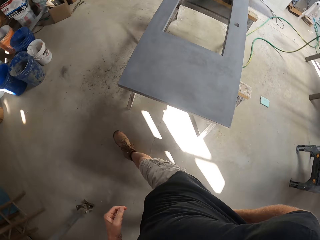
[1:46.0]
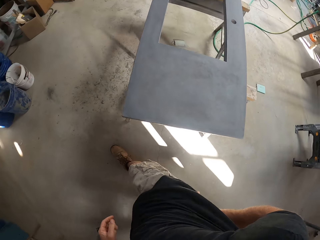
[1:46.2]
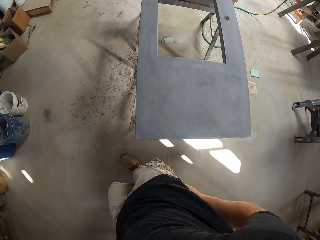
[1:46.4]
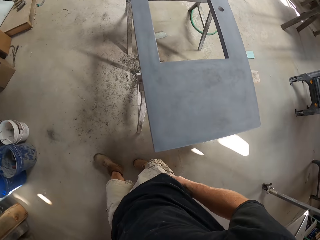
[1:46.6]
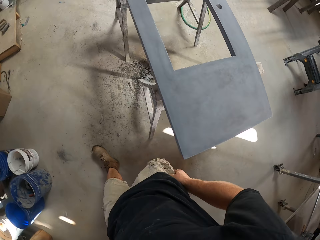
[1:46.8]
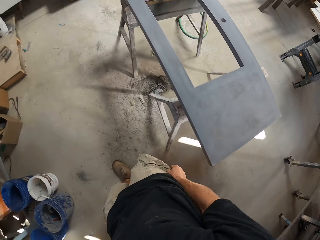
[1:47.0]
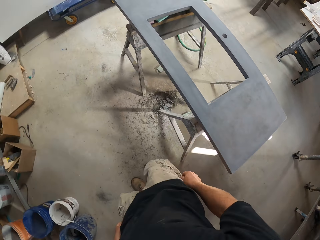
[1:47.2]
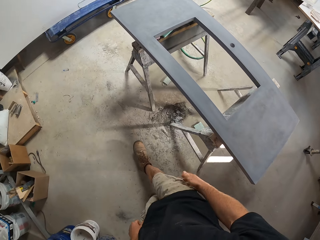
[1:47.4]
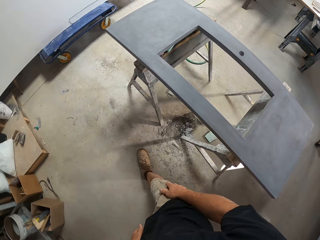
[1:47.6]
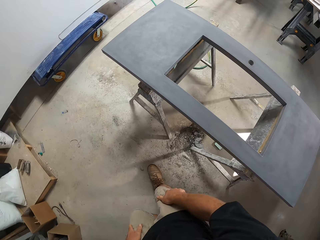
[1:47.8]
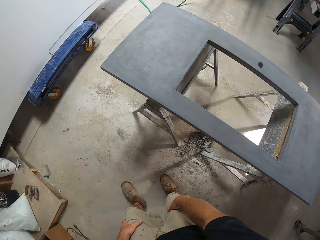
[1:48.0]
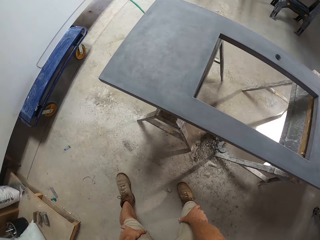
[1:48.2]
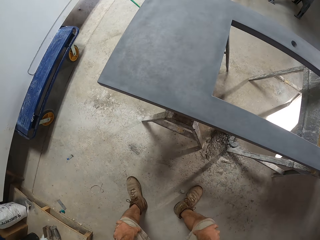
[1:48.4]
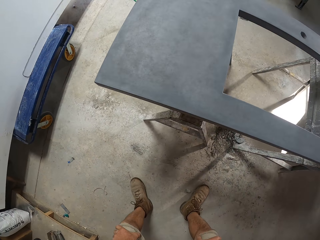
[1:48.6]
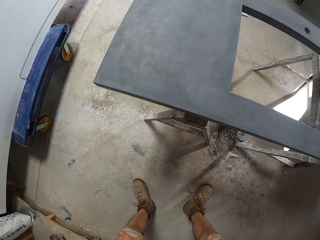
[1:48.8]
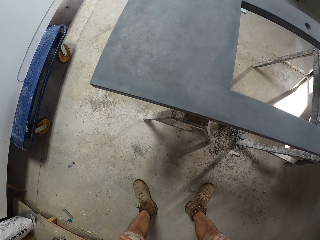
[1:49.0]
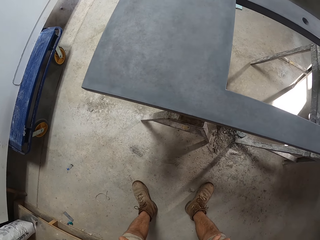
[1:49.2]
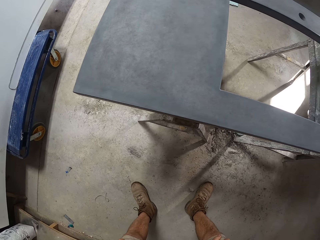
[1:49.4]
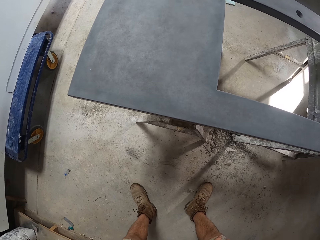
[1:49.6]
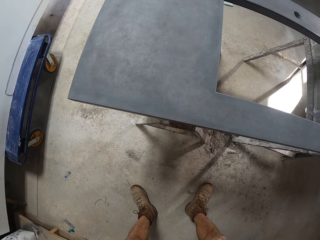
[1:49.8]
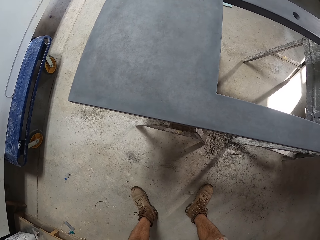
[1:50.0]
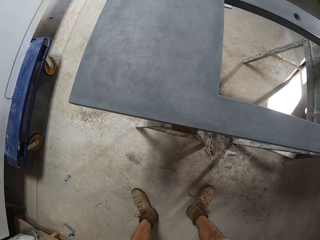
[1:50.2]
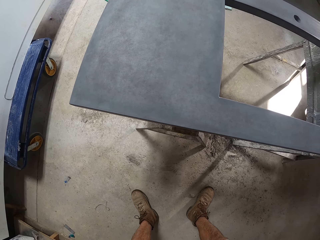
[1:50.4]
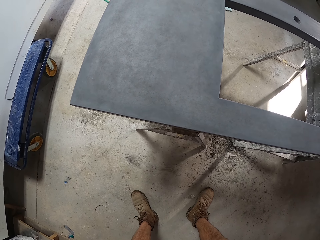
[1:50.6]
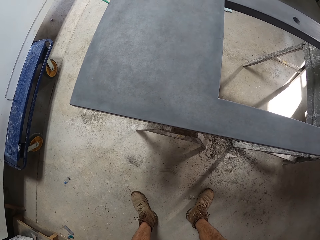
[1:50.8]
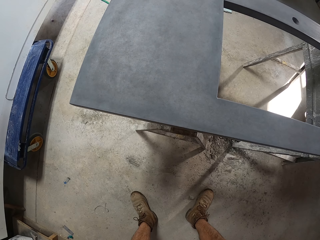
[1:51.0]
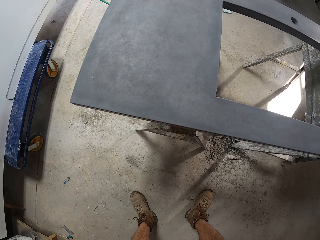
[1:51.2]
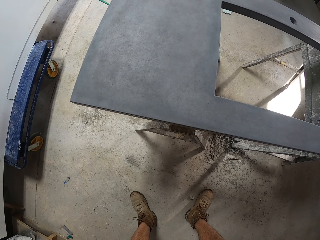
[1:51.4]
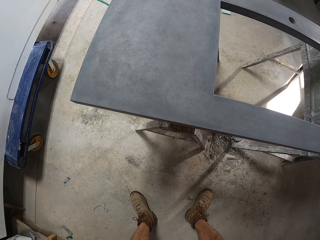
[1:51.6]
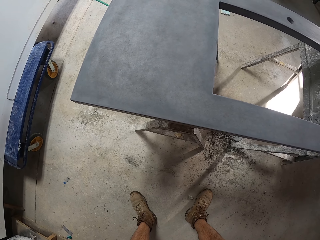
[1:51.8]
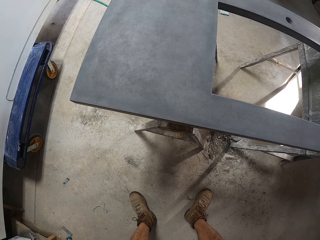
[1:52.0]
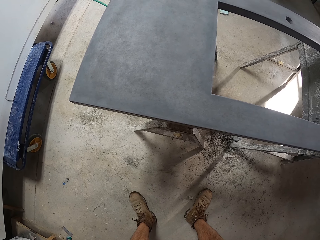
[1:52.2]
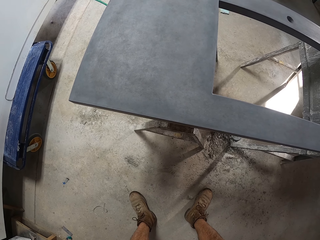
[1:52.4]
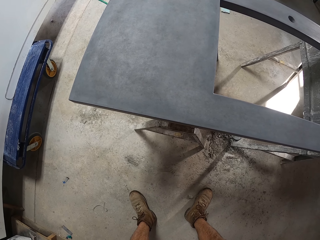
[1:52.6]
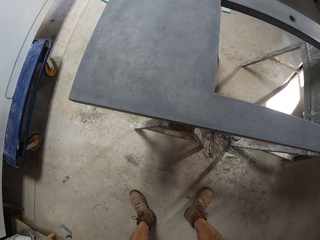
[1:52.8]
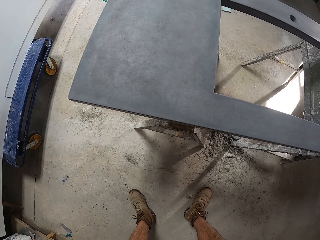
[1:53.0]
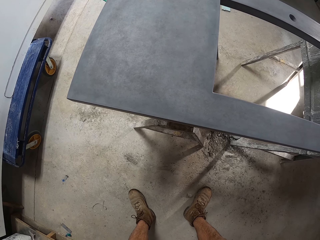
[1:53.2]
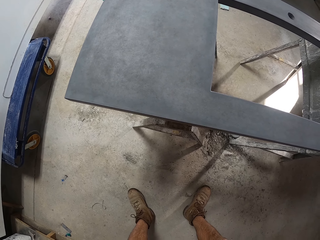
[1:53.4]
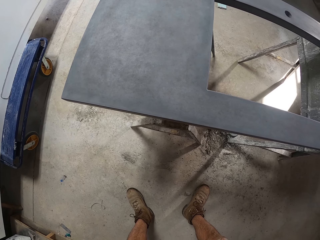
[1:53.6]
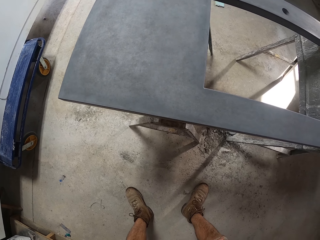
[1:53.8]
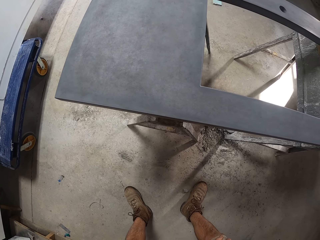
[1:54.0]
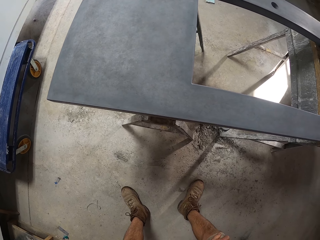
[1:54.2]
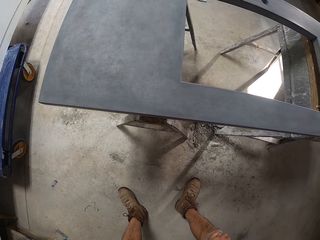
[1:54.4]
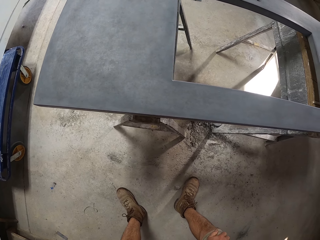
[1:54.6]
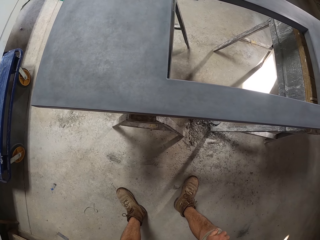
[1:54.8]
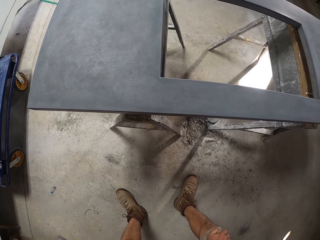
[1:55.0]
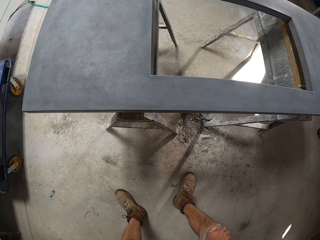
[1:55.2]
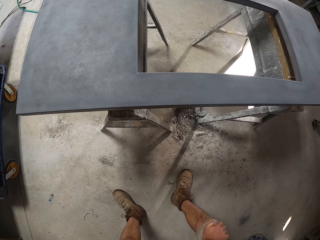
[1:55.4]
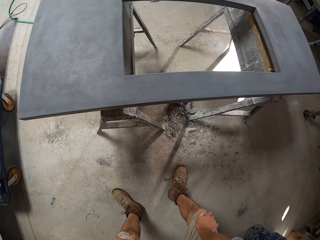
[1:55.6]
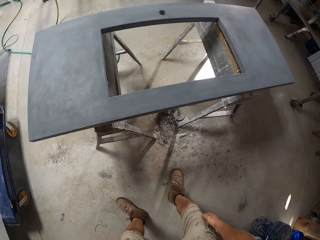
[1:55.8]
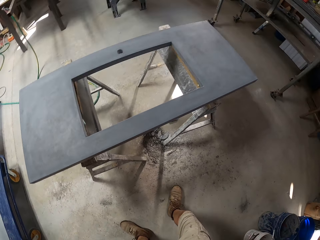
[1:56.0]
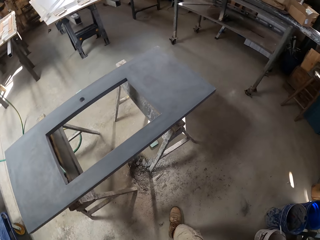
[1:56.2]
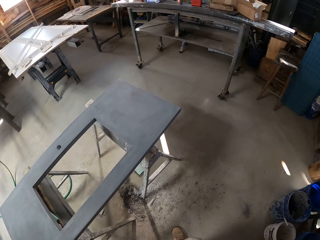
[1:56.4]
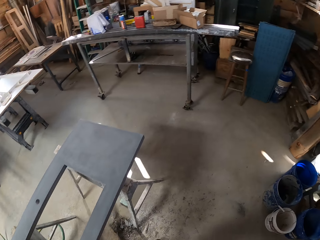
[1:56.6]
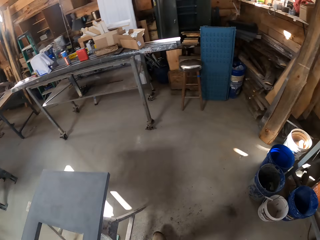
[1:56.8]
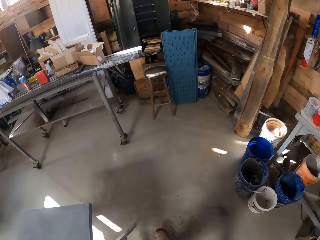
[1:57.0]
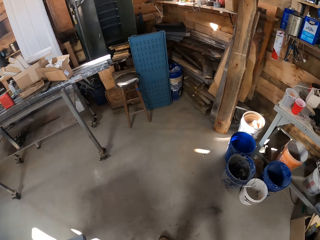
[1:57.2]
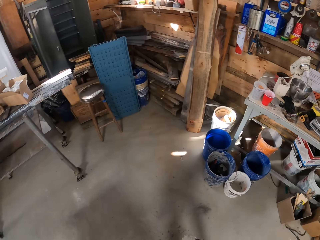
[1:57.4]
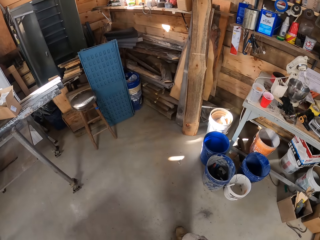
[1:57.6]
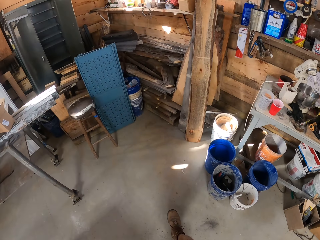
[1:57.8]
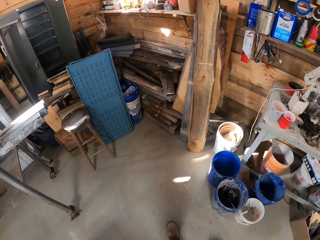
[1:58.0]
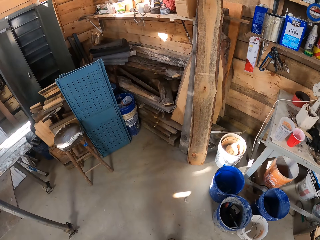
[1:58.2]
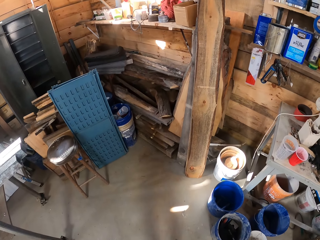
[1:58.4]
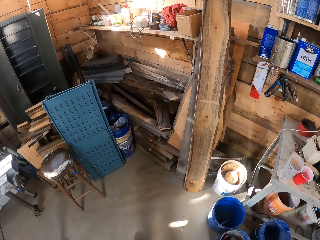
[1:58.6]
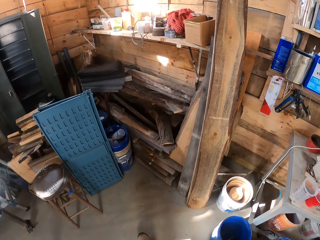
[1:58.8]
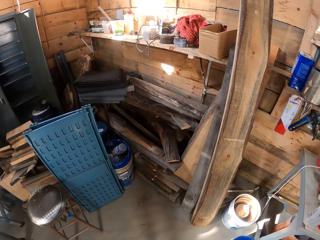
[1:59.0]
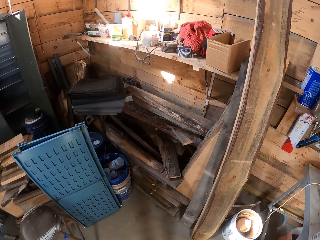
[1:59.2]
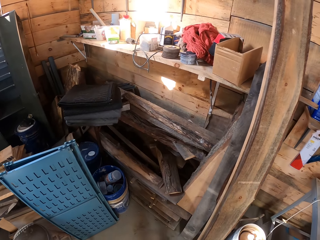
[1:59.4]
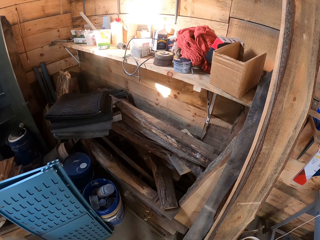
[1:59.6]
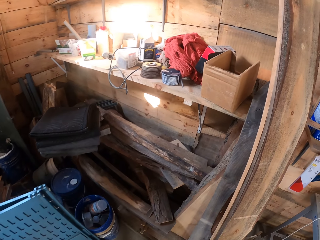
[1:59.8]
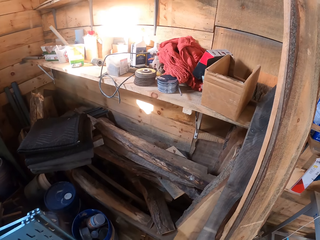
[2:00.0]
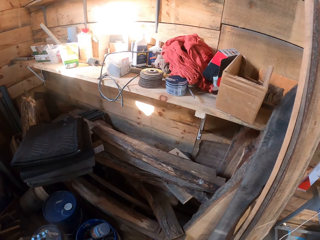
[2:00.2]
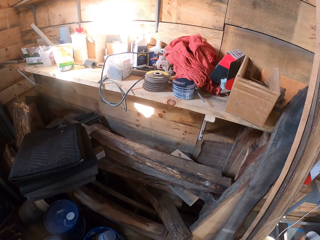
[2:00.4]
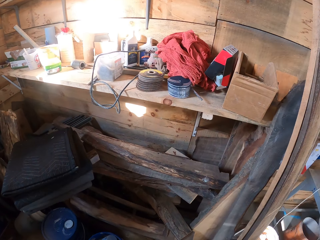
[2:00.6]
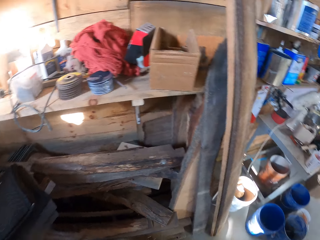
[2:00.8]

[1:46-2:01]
The camera wearer cleans his right hand on his shorts. He stretches his shorts with his right hand. He holds his knees with his hands, stares at the table and leans forward. He raises up. He walks around the workshop.

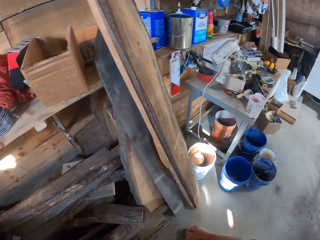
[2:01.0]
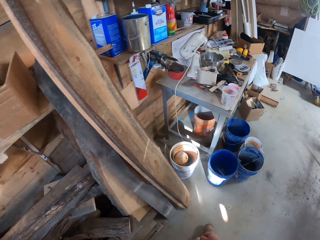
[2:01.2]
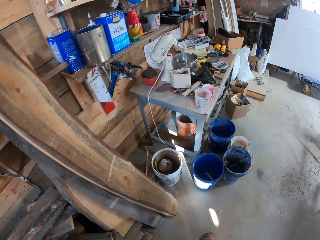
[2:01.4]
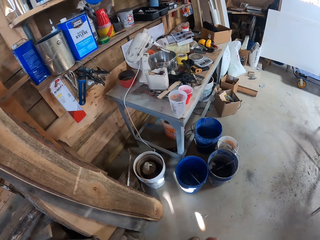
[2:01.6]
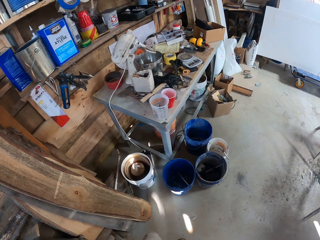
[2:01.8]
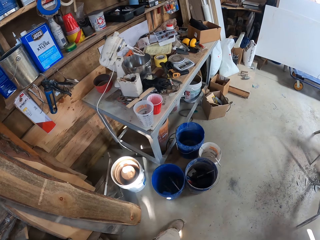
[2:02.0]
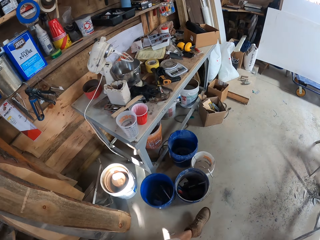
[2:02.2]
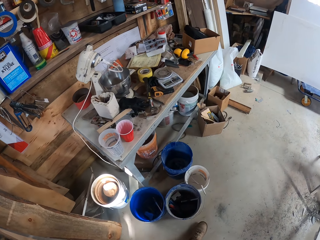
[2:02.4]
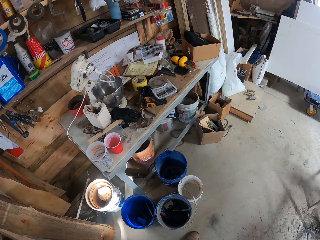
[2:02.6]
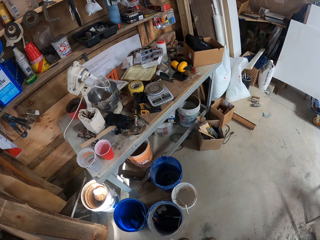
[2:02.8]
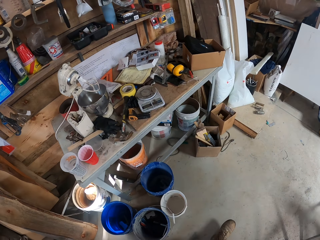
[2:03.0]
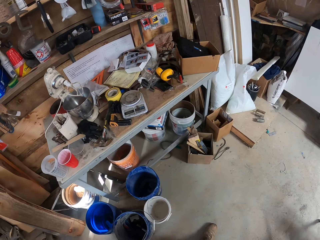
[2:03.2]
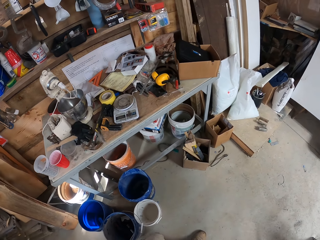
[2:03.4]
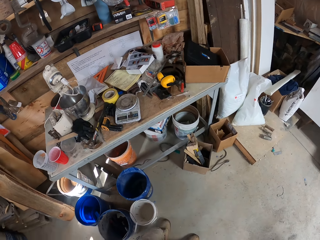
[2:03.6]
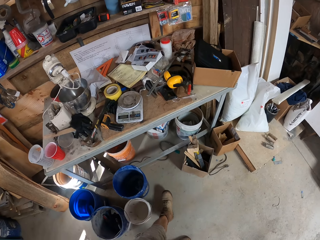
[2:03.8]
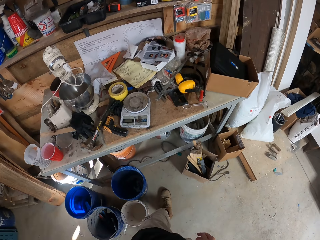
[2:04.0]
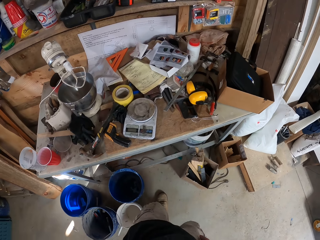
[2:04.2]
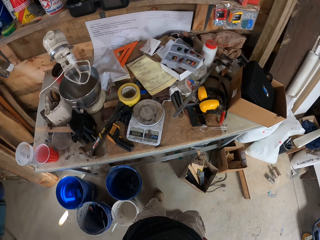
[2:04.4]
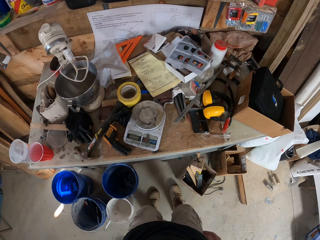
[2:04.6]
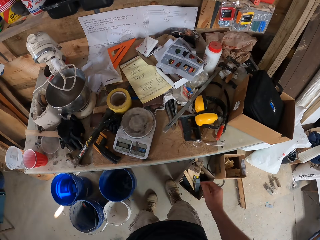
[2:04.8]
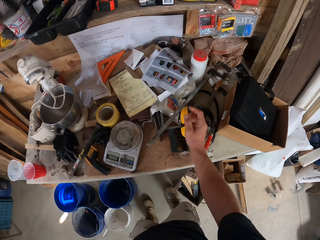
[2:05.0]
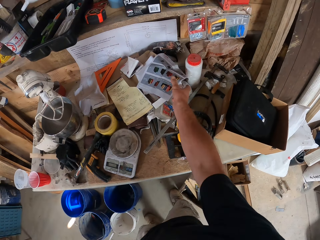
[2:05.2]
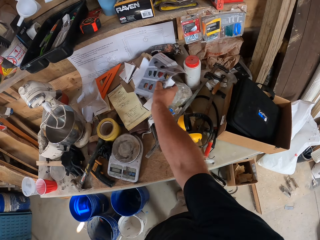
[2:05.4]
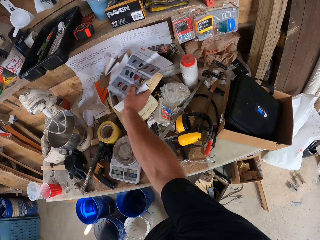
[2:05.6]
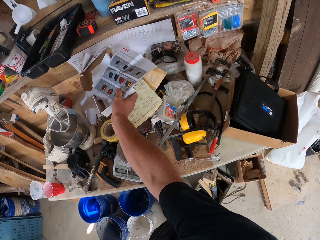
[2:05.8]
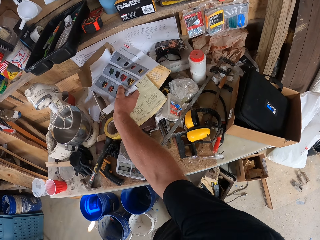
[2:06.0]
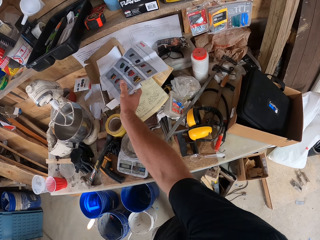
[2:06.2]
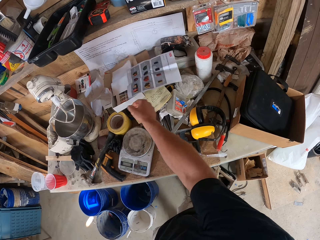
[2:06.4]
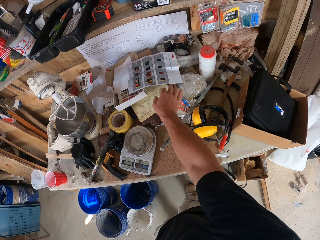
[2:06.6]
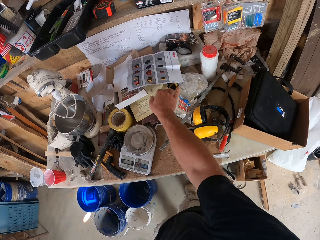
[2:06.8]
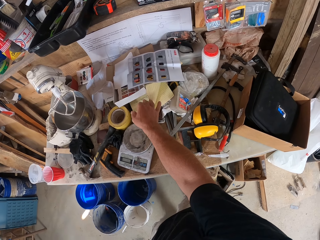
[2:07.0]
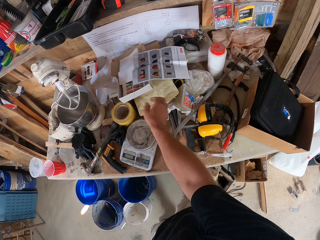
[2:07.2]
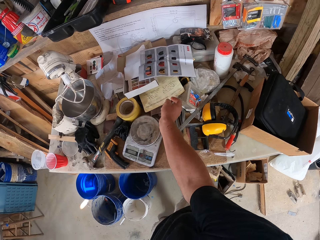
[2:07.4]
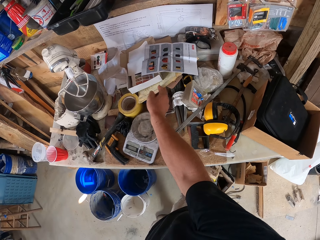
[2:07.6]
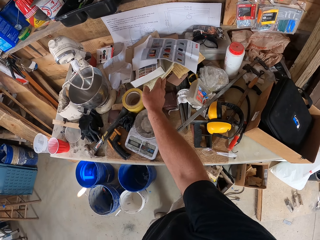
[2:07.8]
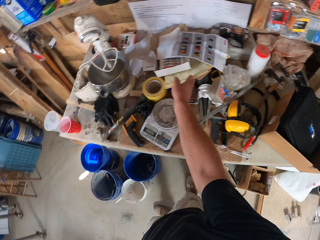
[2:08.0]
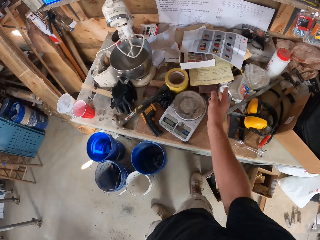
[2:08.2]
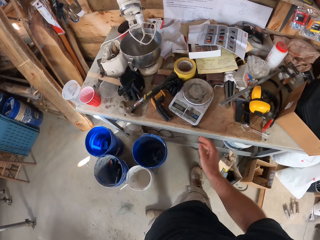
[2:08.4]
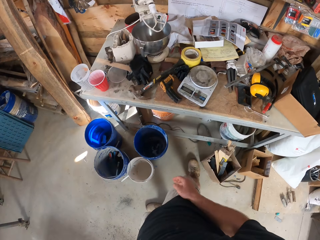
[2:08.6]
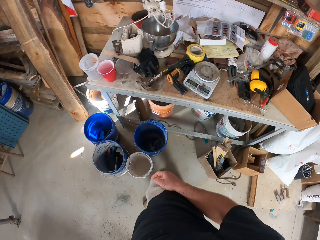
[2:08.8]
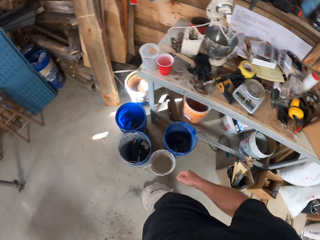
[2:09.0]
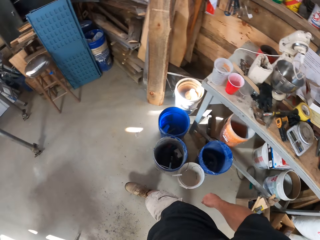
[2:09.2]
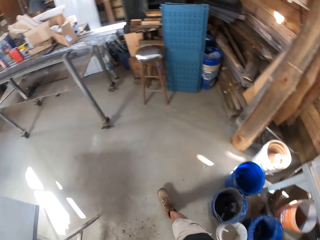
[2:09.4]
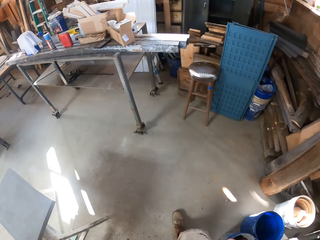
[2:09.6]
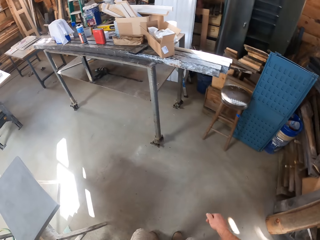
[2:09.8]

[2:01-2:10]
The camera wearer stops at the table. He moves a carton. He picks up the paper and the carton. He drops the paper and the carton on the book on the table. He flips the book. He raises some papers. He walks to the table.
